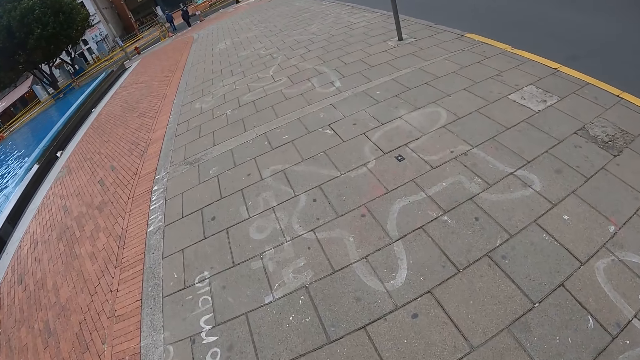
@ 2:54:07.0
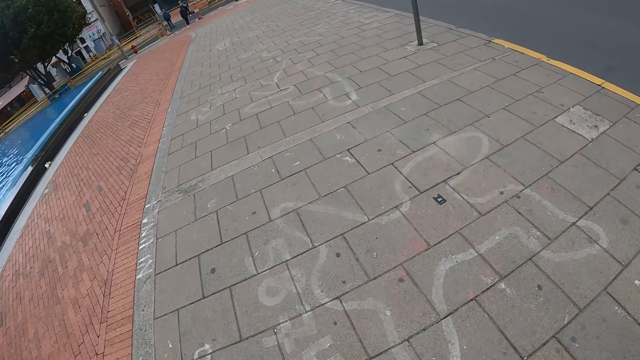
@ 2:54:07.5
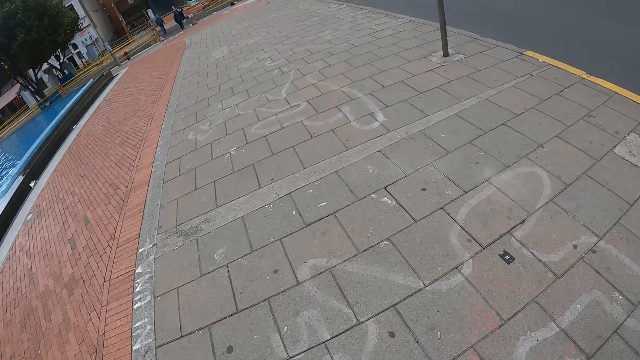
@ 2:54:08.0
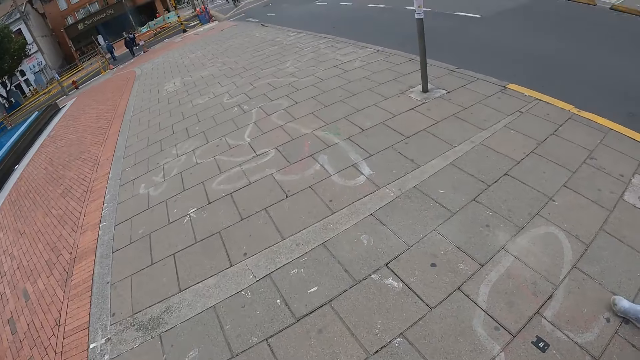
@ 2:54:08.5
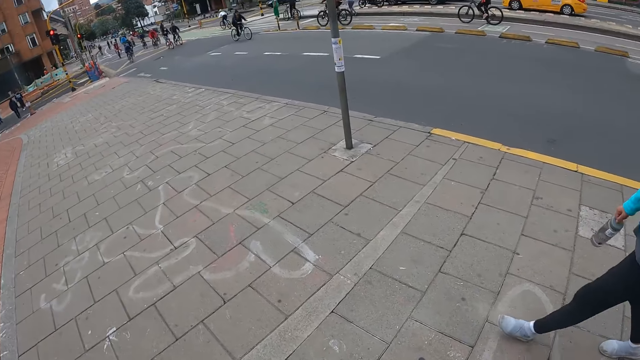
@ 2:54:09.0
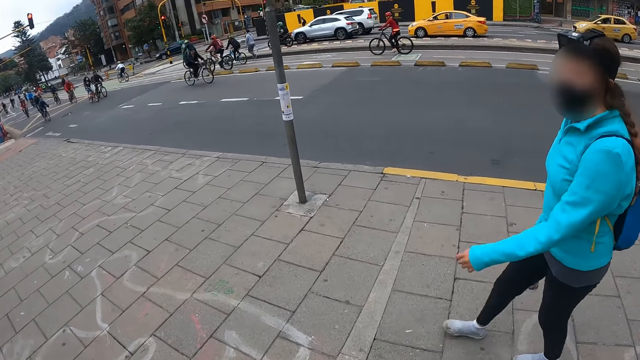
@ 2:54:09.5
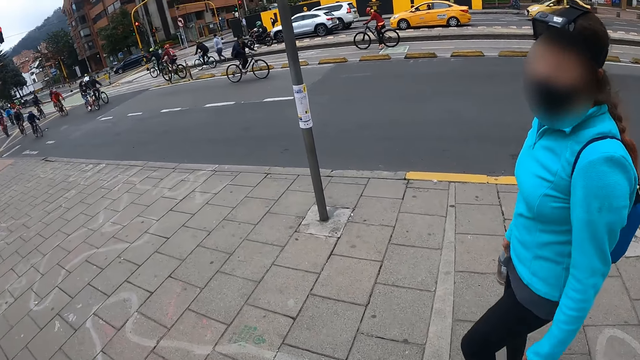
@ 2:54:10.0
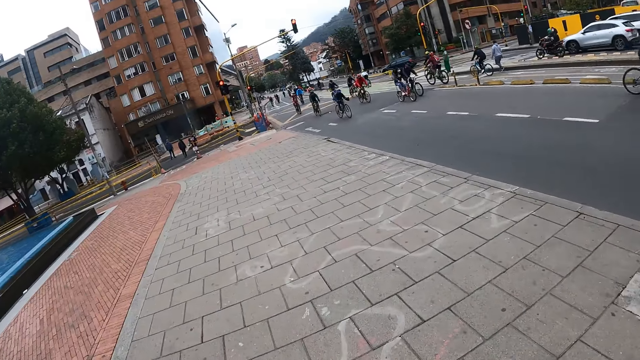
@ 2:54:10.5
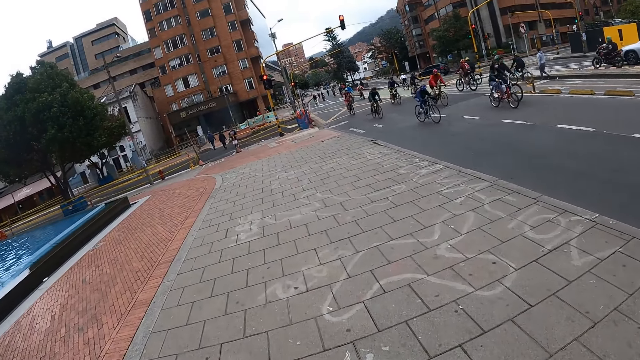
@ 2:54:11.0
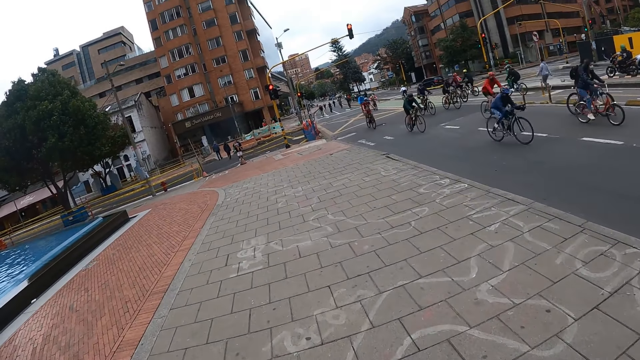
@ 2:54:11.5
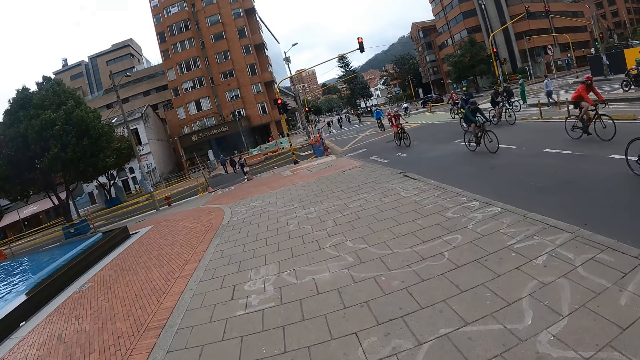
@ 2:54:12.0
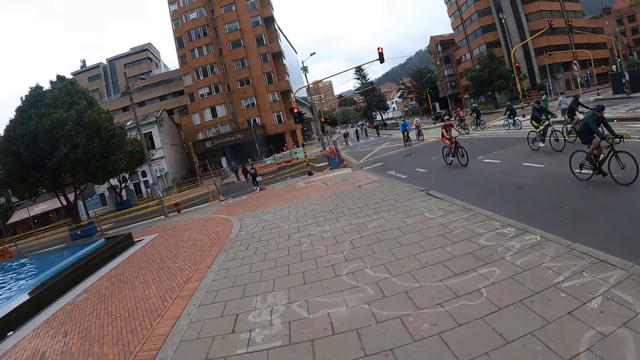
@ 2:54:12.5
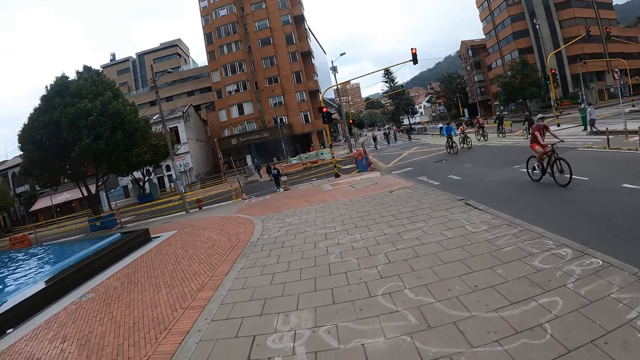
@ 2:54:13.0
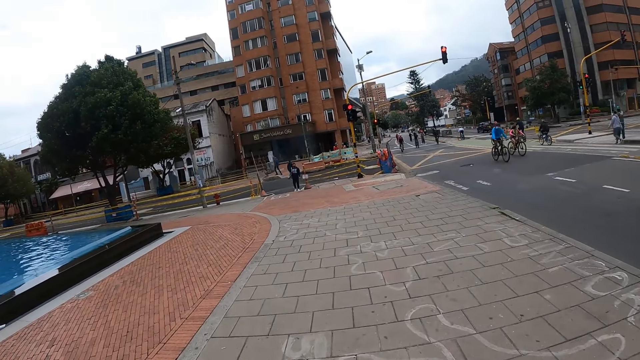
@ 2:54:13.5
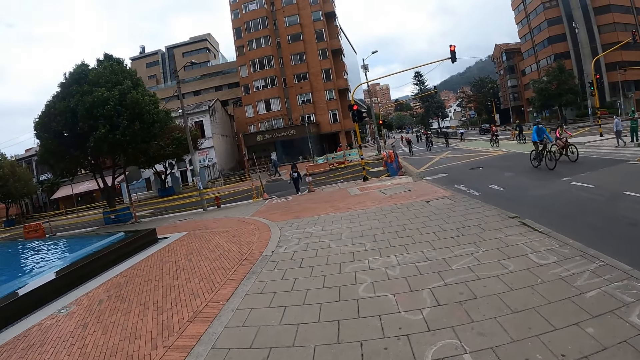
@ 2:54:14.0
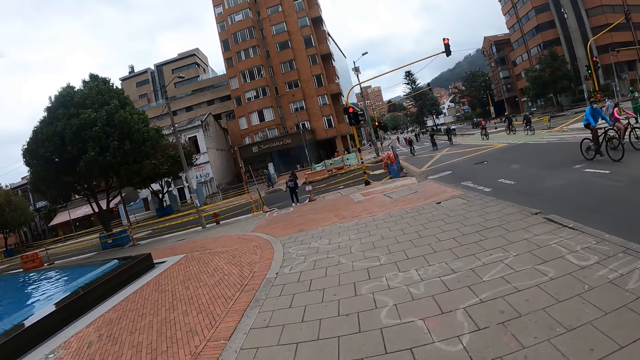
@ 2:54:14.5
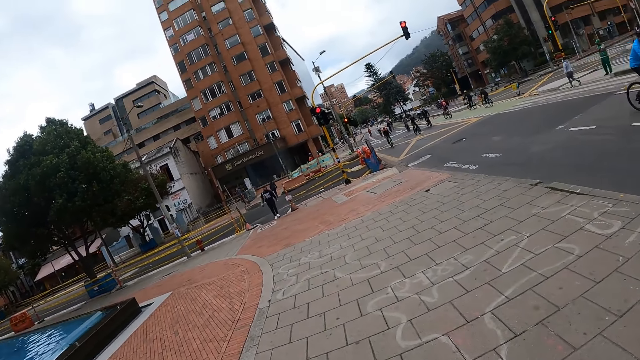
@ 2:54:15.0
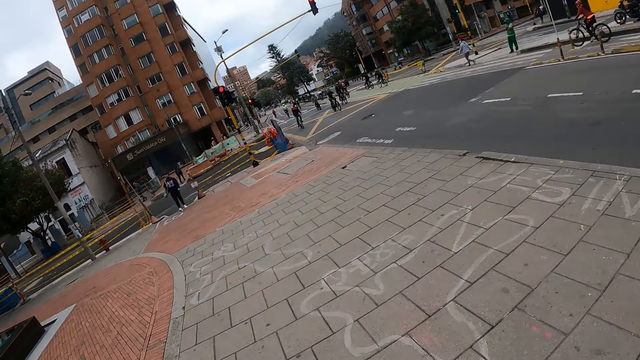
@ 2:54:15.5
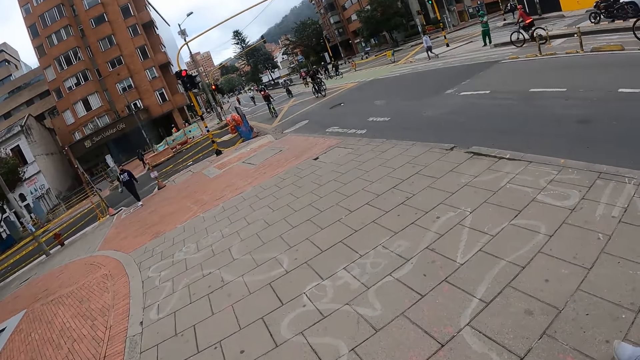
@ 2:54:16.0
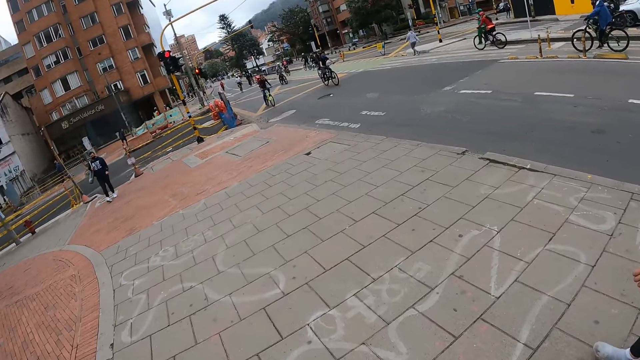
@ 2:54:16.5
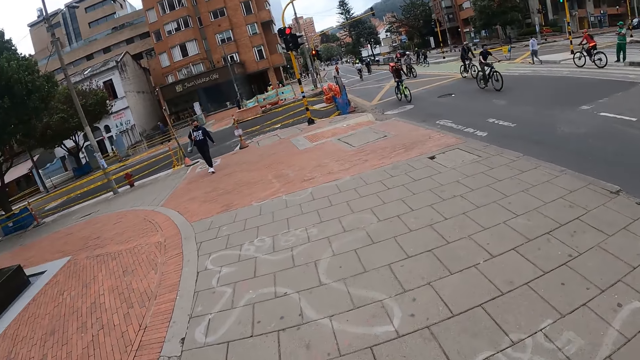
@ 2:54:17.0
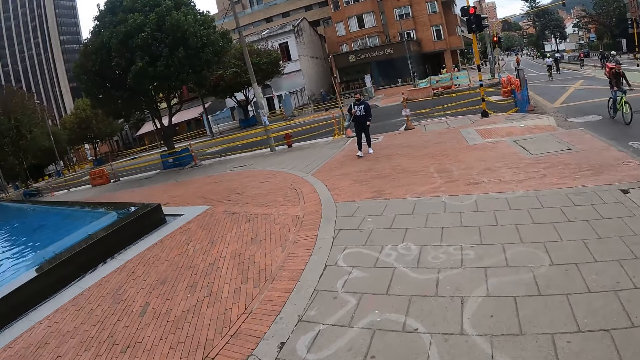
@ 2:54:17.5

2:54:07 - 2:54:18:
The camera wearer looks around the city.

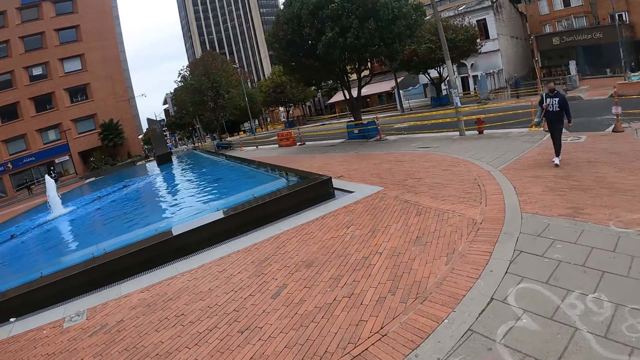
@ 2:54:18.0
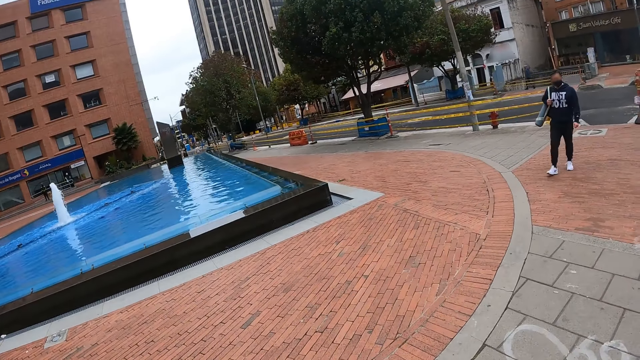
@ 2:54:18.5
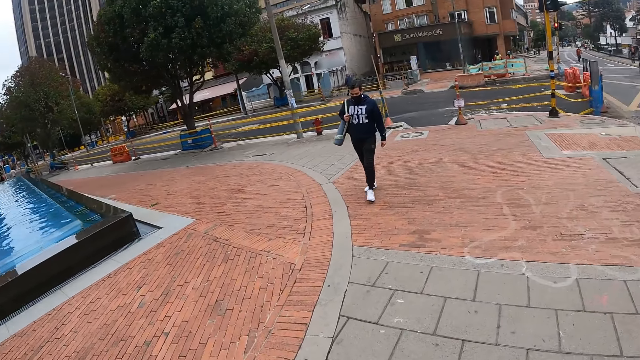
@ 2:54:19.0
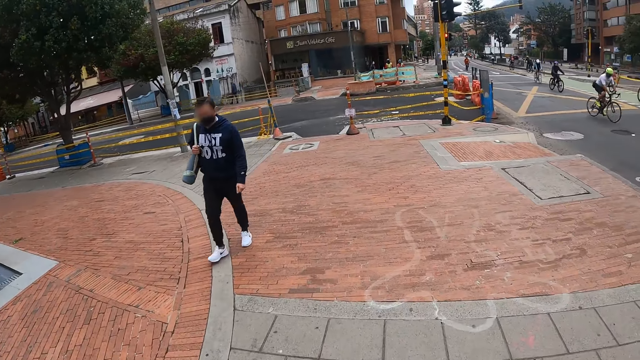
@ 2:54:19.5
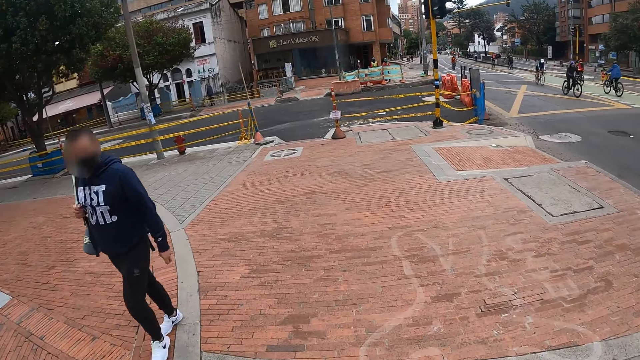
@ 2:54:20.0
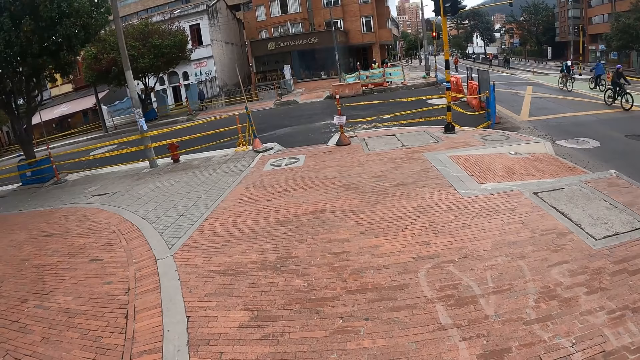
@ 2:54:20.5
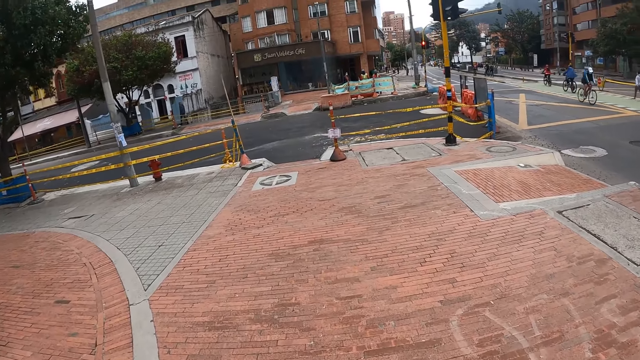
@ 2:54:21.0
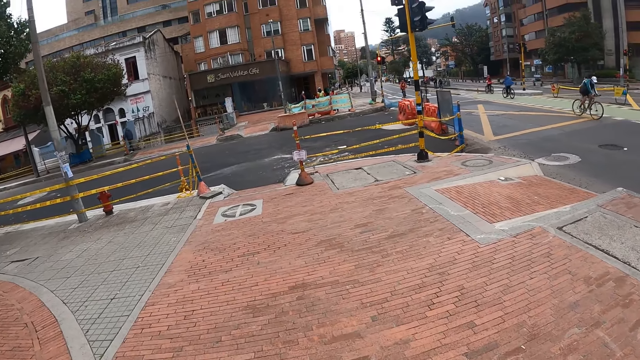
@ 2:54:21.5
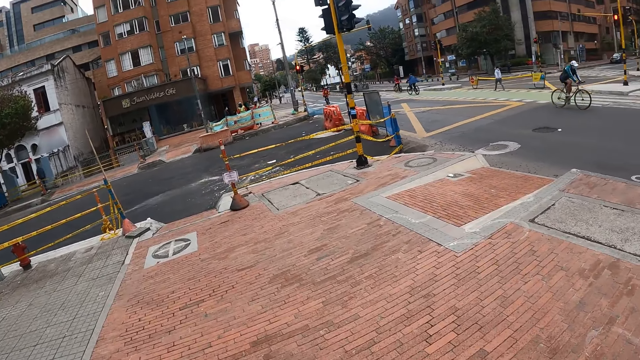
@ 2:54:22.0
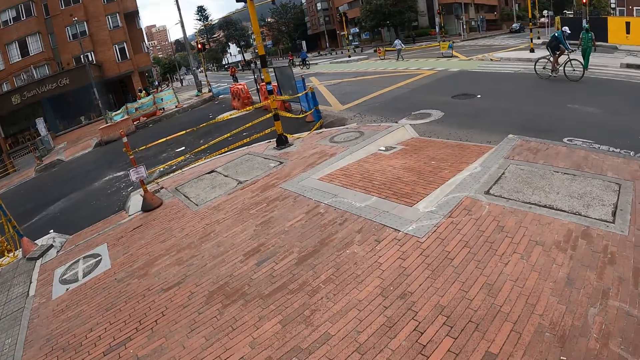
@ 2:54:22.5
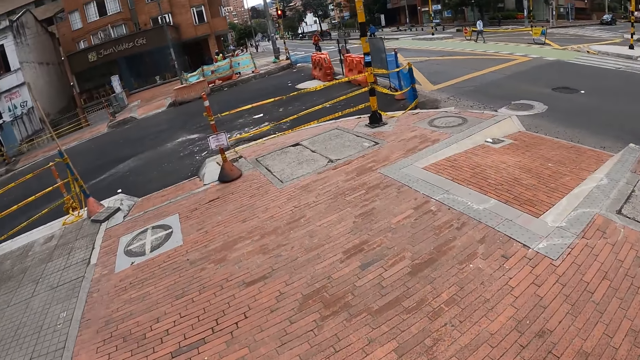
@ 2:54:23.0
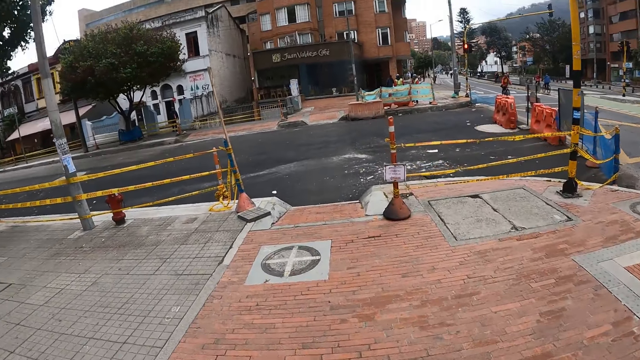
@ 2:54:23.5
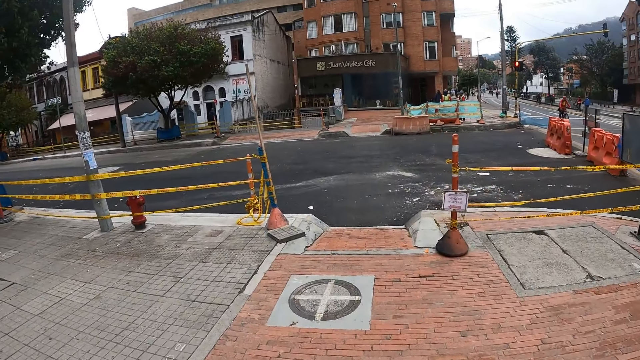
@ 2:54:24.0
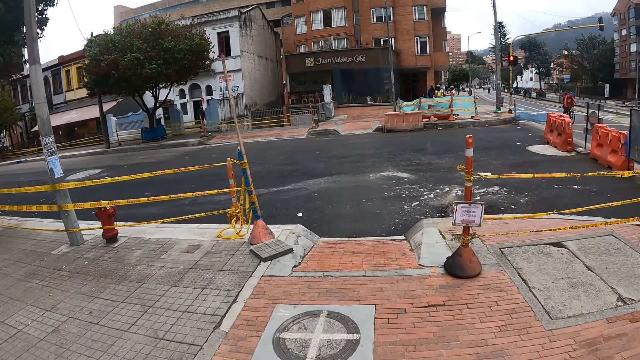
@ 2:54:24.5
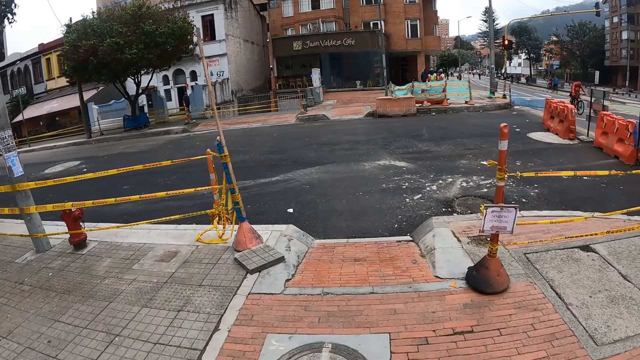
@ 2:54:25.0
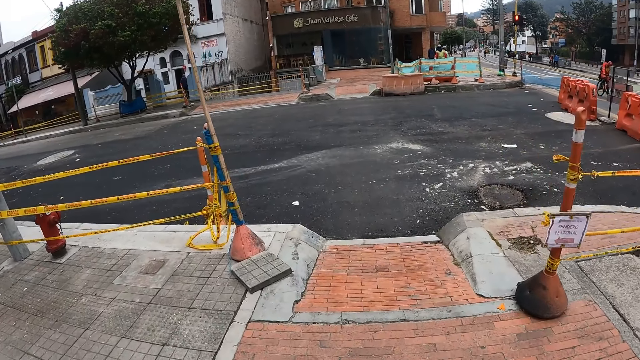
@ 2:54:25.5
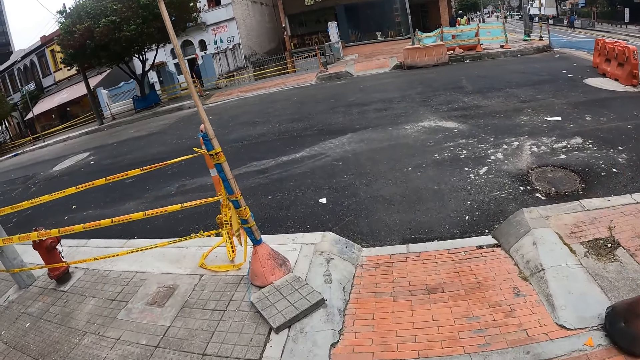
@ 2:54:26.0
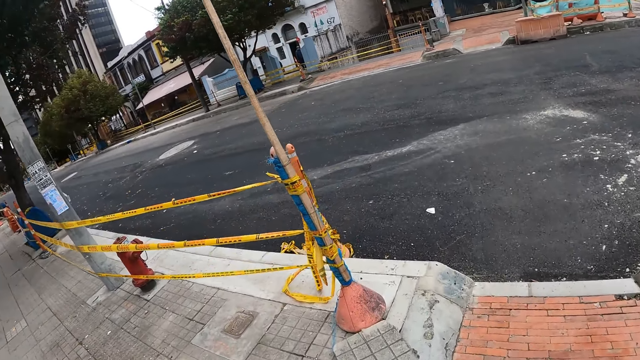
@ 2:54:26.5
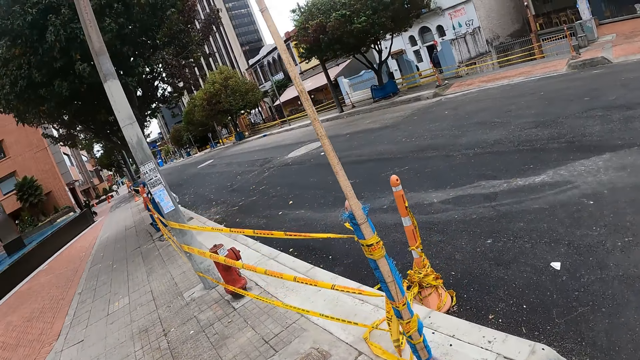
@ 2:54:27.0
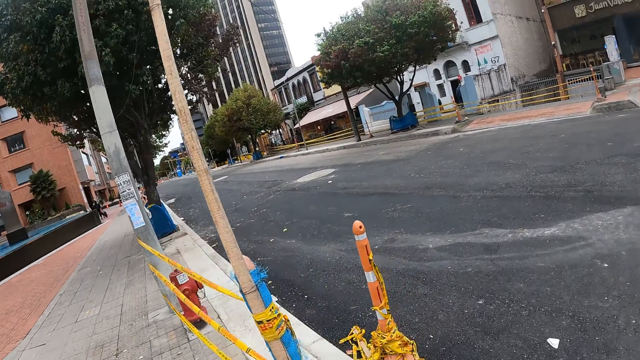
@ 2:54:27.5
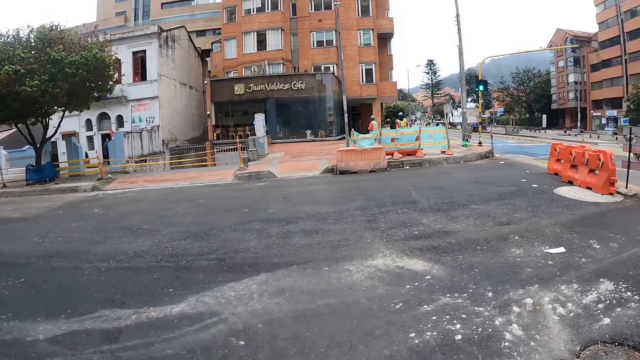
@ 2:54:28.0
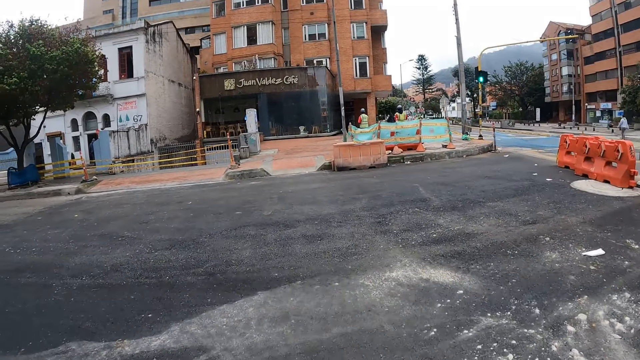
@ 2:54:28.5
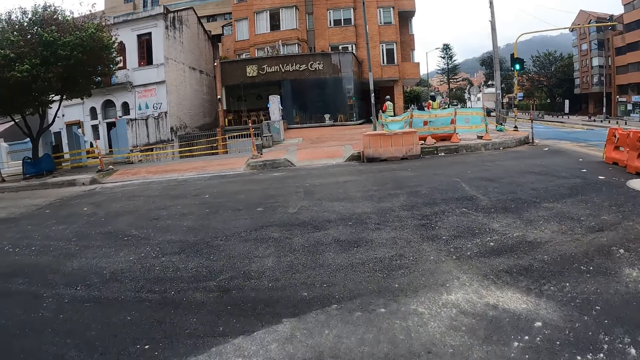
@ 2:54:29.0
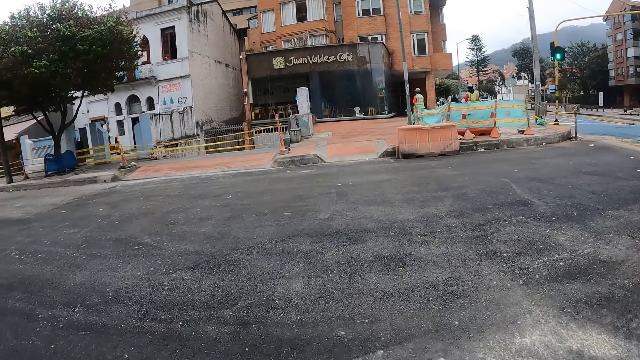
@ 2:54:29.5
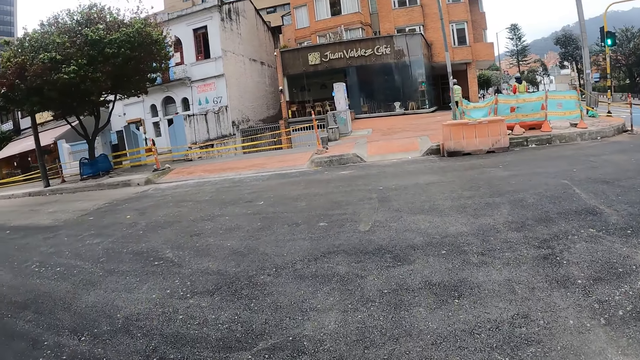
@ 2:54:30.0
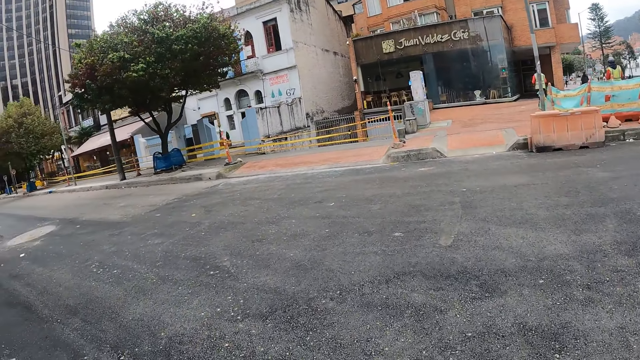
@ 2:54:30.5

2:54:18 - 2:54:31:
The camera wearer walks along the path. They look around the city. They cross a road with the woman.
